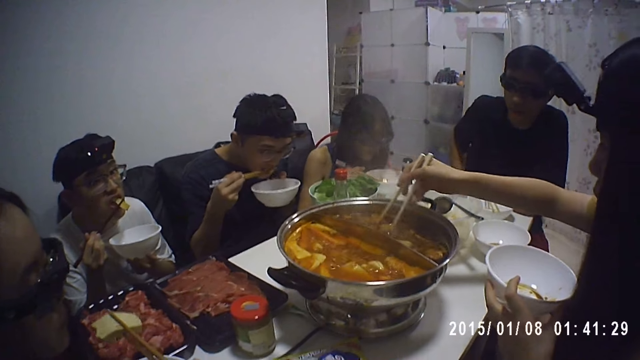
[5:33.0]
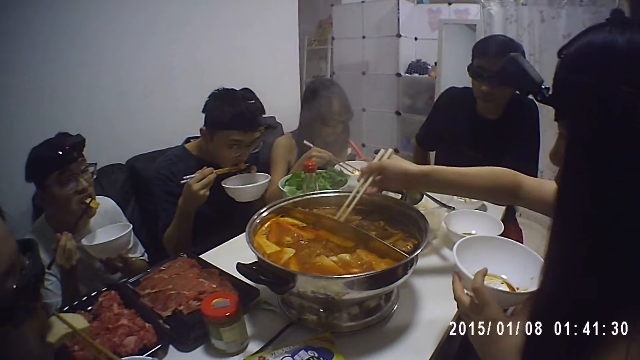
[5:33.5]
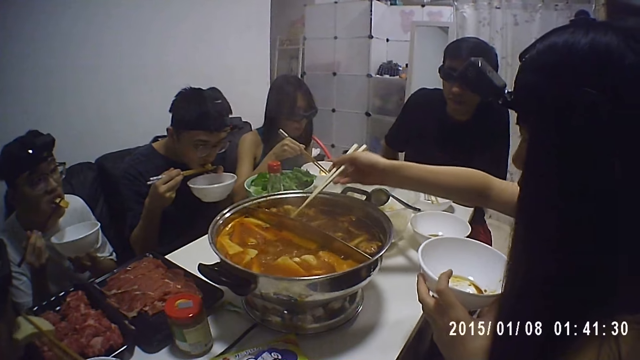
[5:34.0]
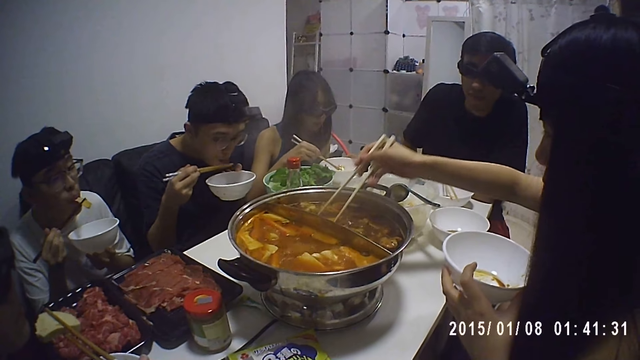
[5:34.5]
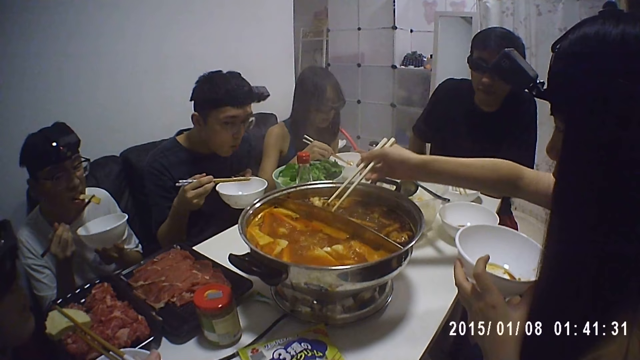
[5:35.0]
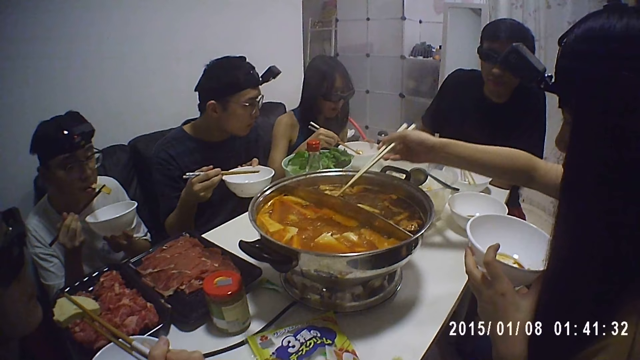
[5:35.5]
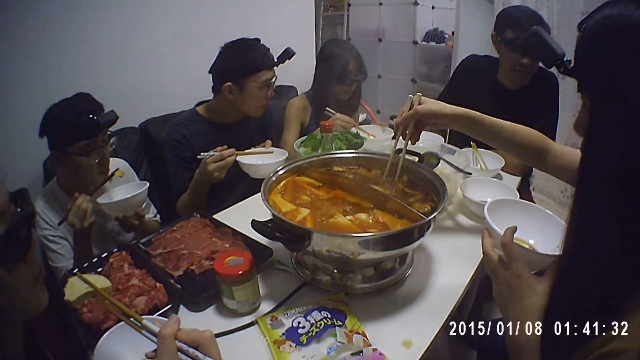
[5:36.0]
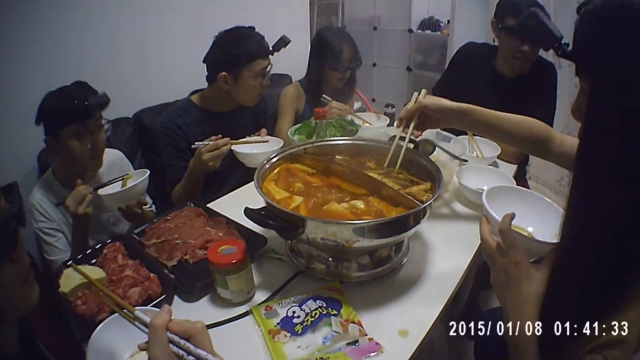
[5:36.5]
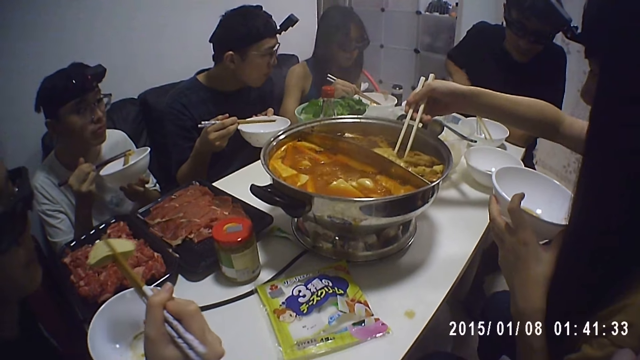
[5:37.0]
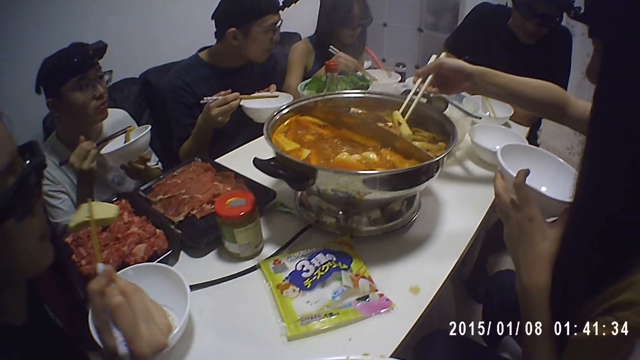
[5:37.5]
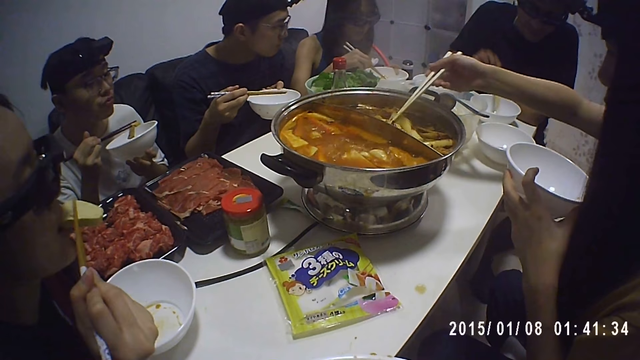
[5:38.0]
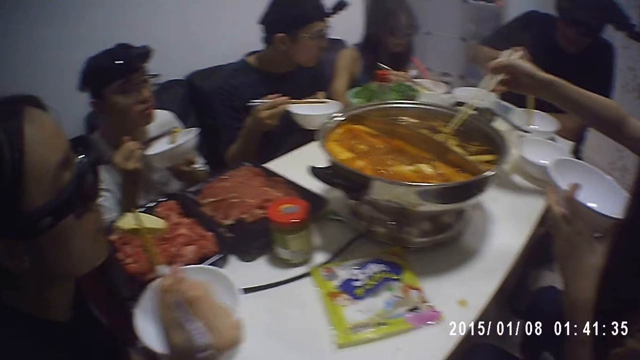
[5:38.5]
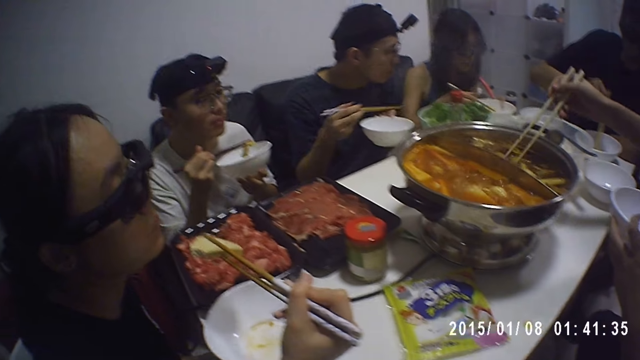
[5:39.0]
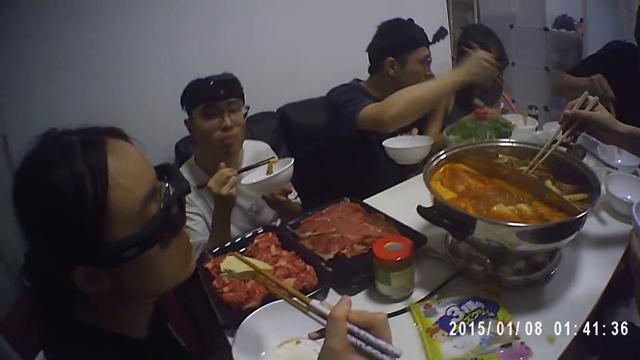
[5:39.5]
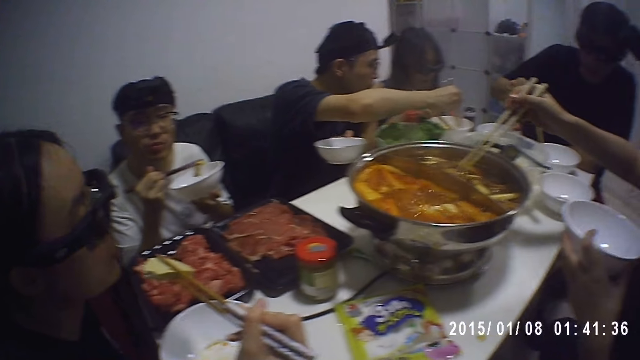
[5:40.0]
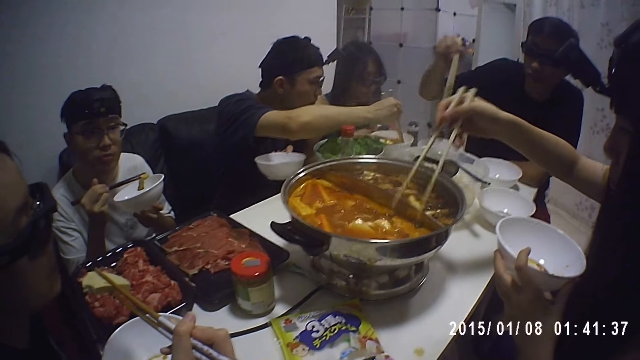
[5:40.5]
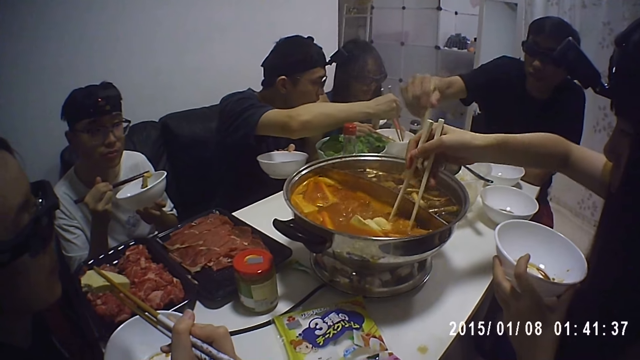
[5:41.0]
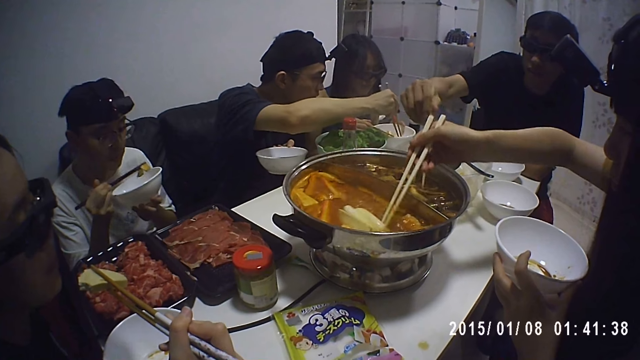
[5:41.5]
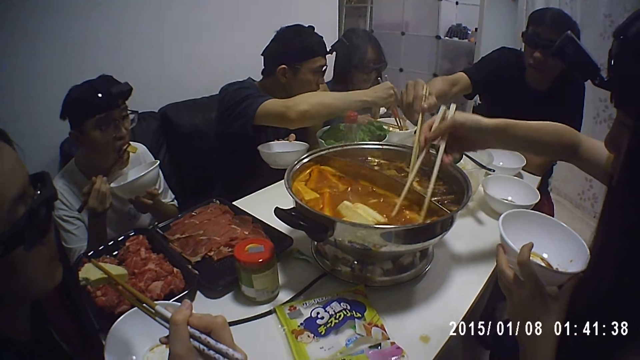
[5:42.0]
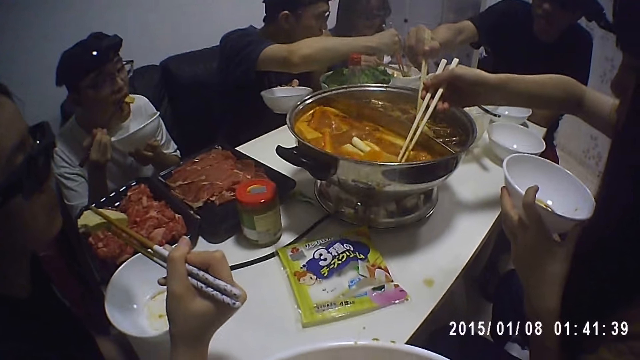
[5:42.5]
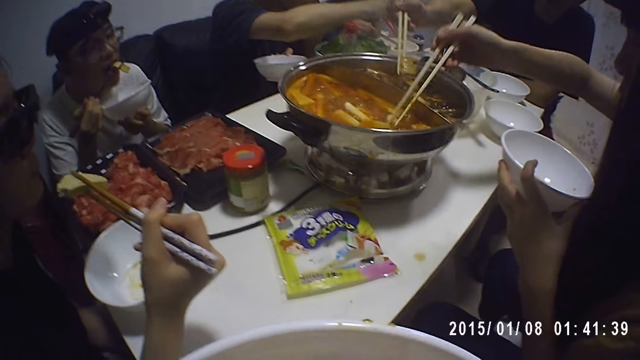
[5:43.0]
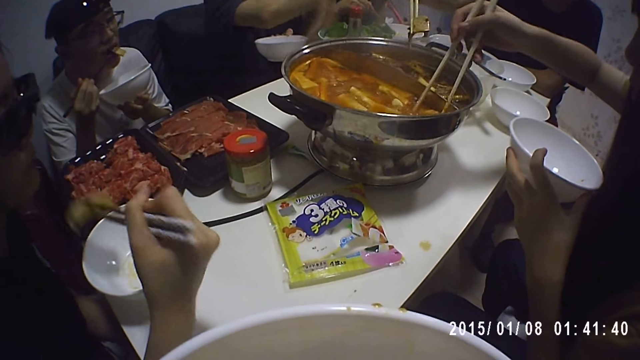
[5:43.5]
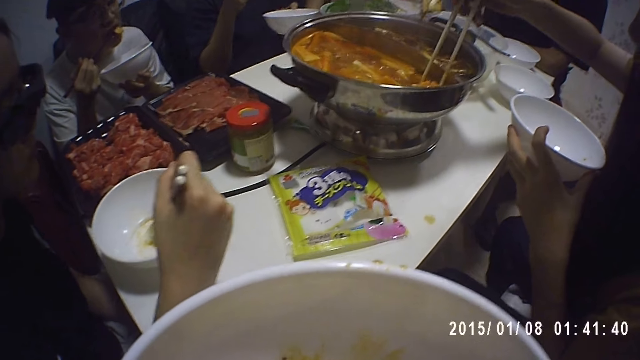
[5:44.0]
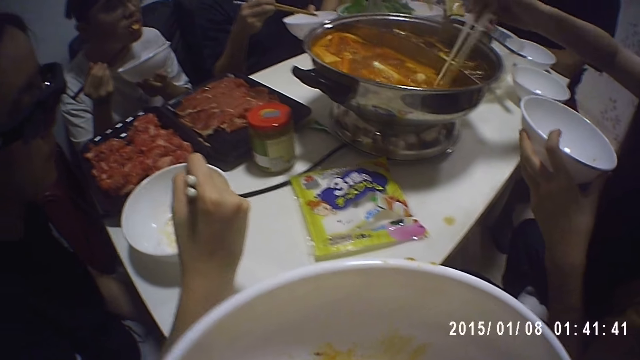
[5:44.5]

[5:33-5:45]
A woman serves food from the pot to her plate with the chopsticks in her right hand. A person picks the beef from the serving dish. A man serves food from the pot to his plate with the chopsticks in his right hand.

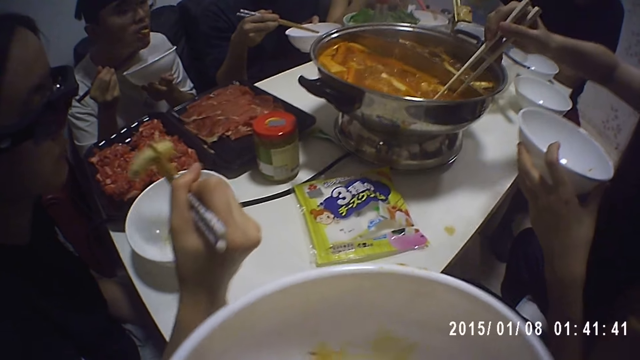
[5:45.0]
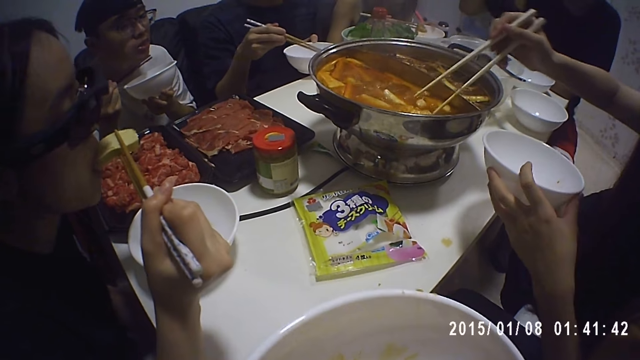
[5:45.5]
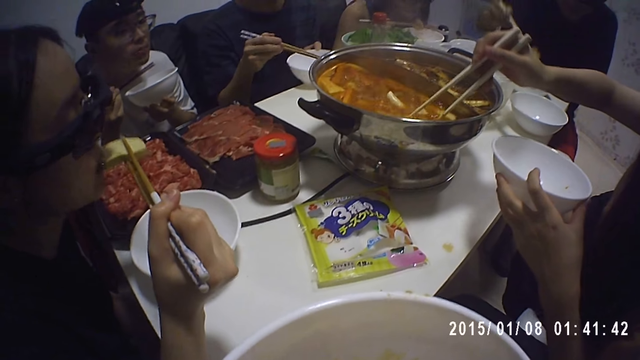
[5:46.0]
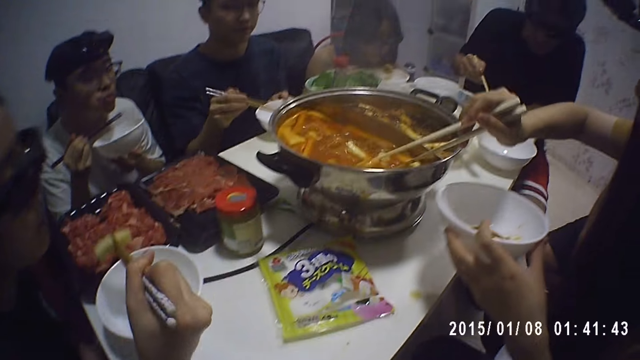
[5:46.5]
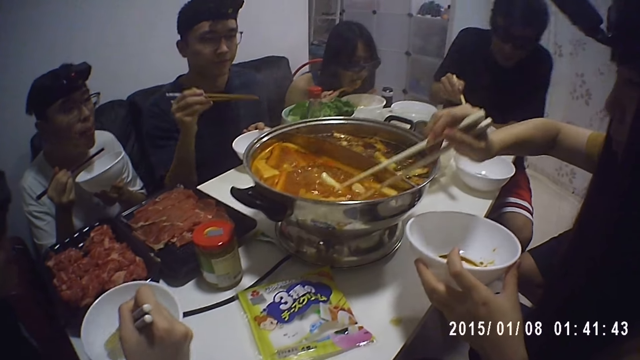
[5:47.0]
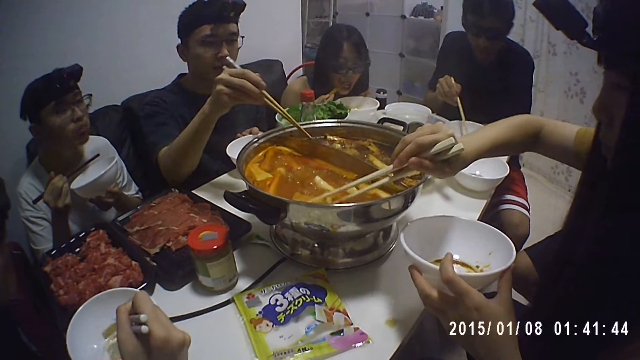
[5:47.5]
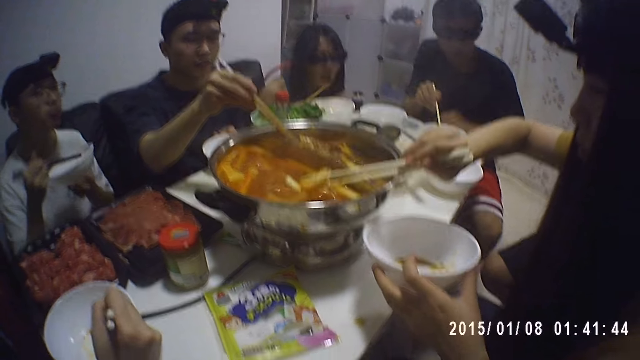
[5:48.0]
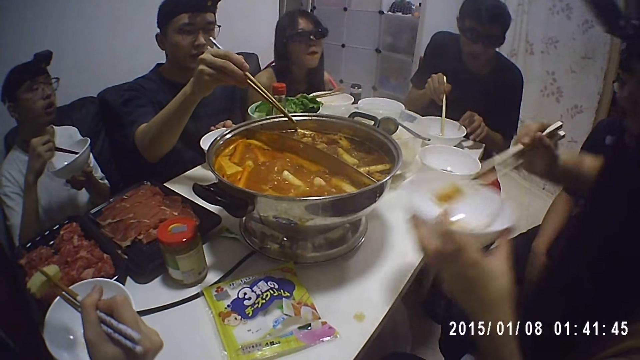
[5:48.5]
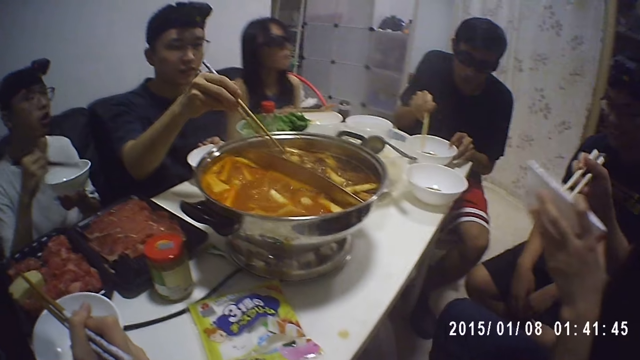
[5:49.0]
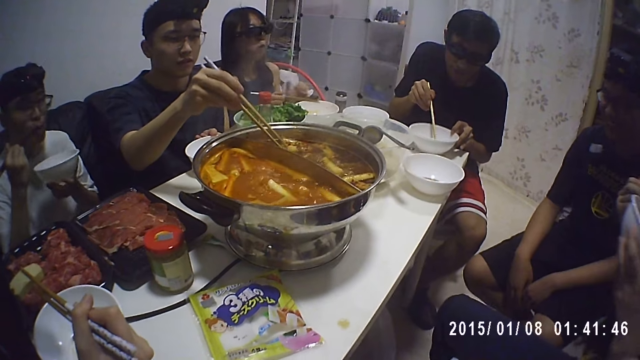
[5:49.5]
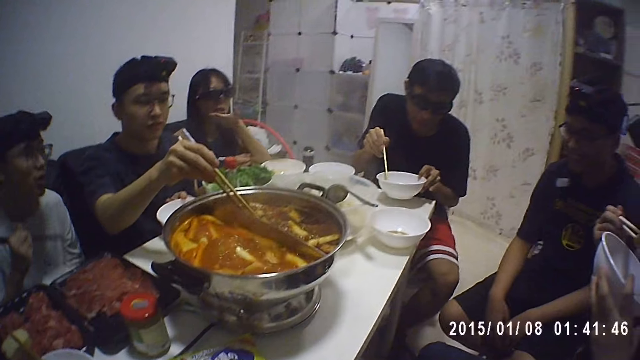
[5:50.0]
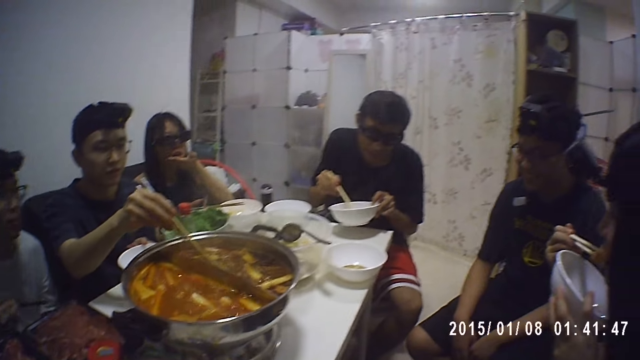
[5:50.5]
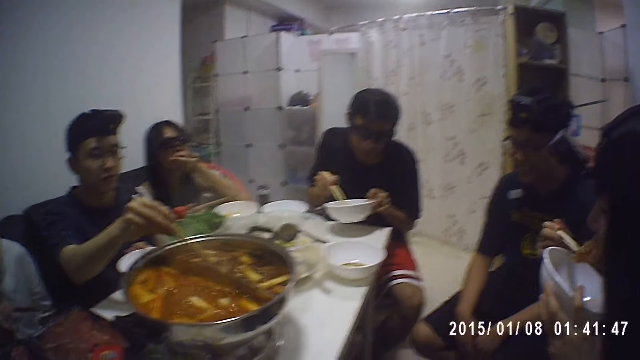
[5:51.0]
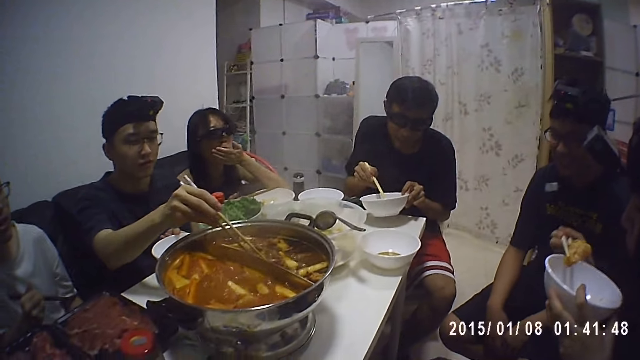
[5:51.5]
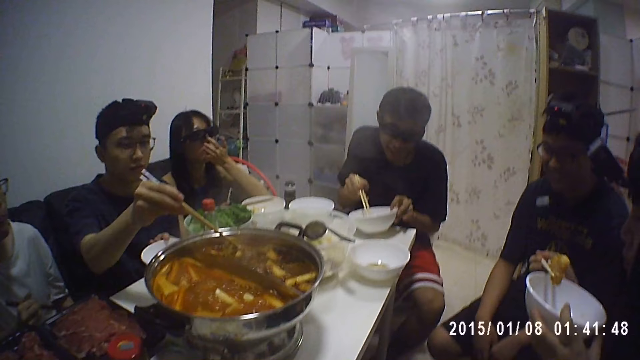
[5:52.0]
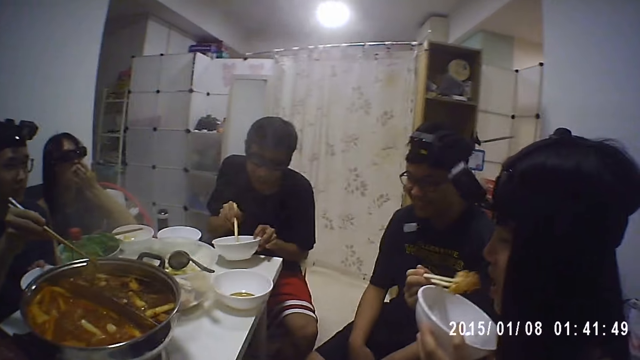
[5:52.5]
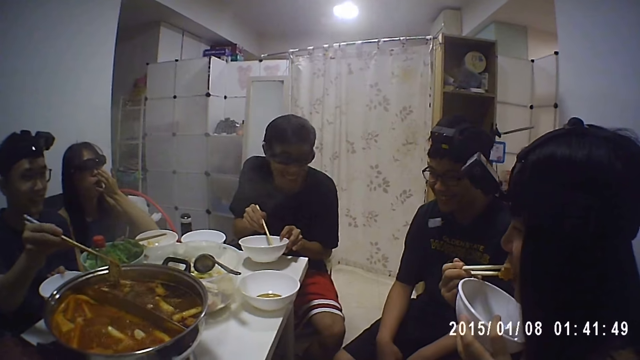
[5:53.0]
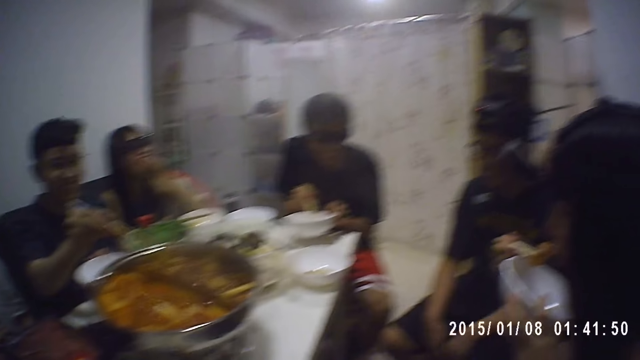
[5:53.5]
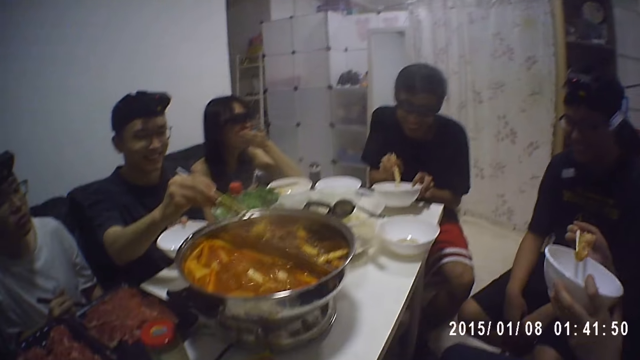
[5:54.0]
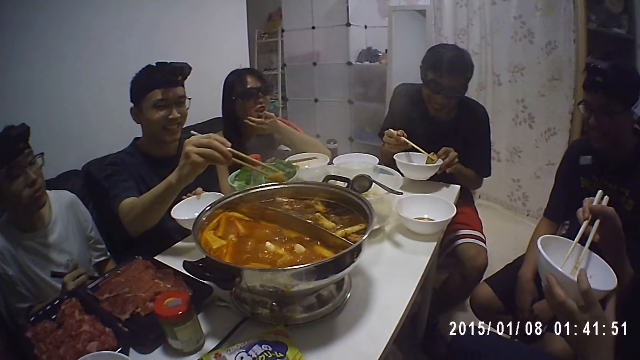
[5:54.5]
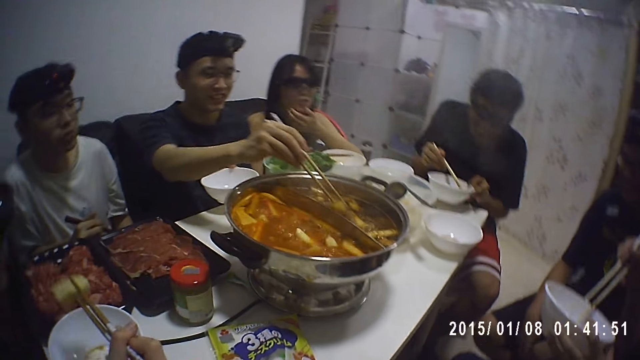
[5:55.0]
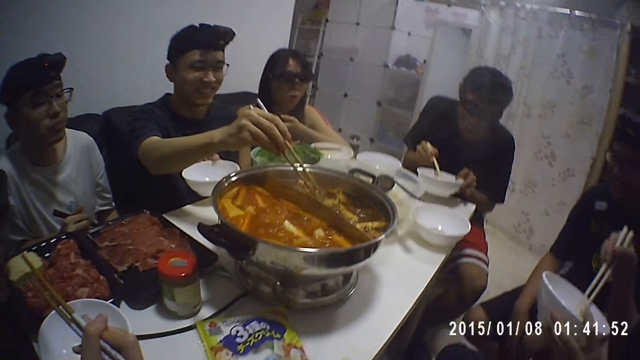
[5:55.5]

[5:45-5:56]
A person leans back on the chair. Another person picks the beef from the serving dish. A third person picks the beef from the serving dish. The first person hovers her hand around her mouth. A man serves food from the pot to his plate with the chopsticks in his right hand.
